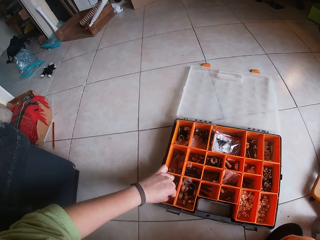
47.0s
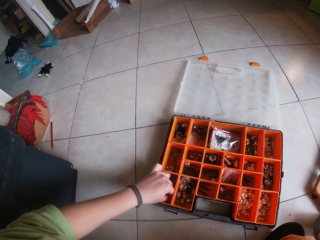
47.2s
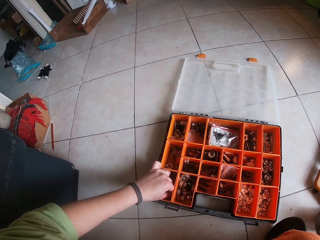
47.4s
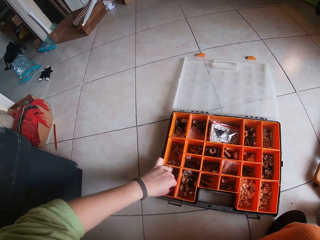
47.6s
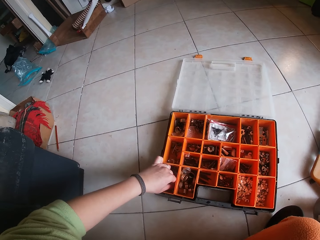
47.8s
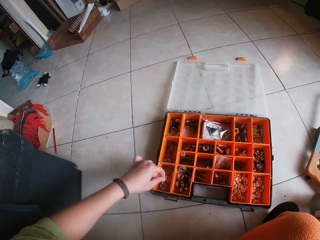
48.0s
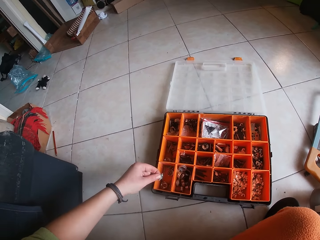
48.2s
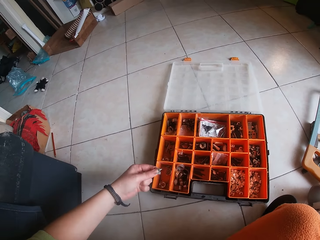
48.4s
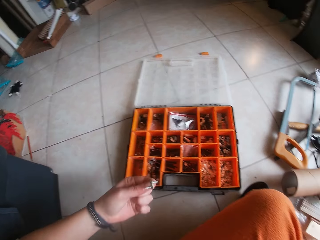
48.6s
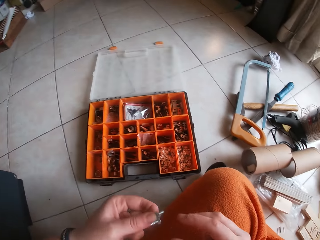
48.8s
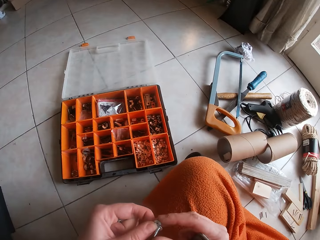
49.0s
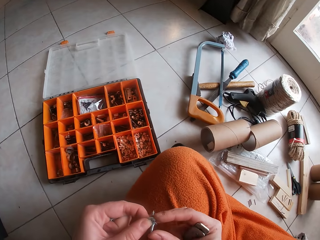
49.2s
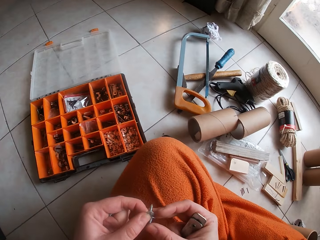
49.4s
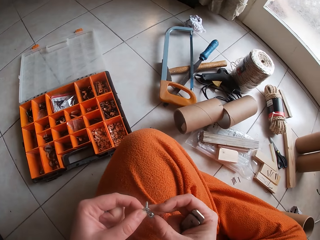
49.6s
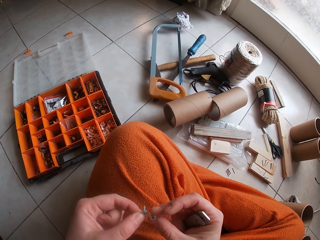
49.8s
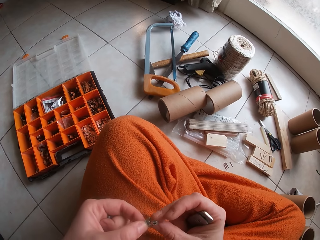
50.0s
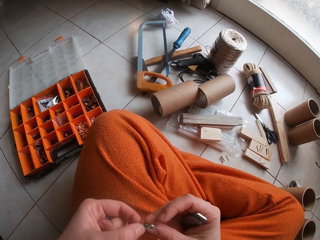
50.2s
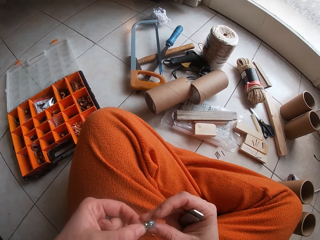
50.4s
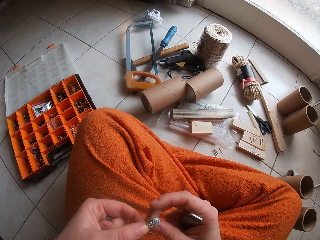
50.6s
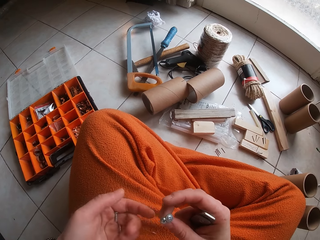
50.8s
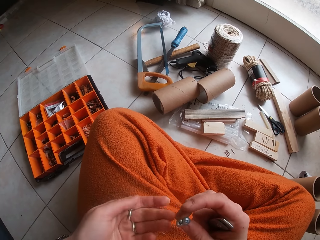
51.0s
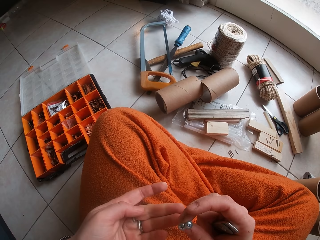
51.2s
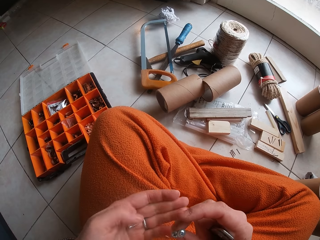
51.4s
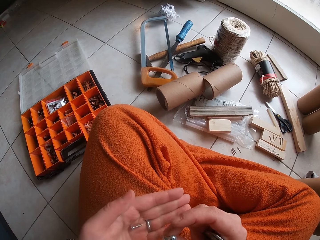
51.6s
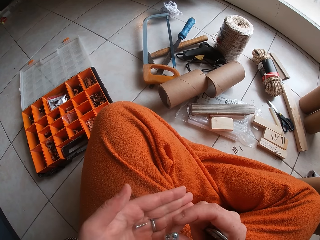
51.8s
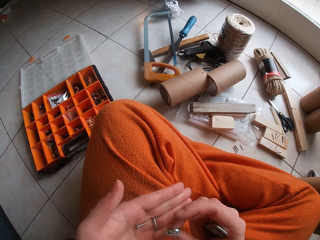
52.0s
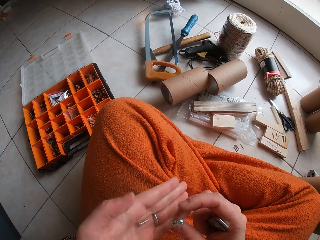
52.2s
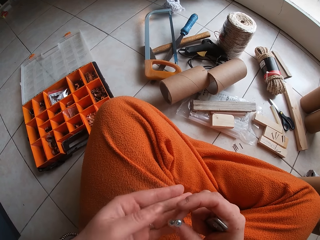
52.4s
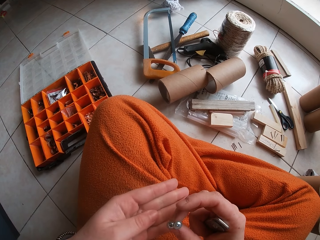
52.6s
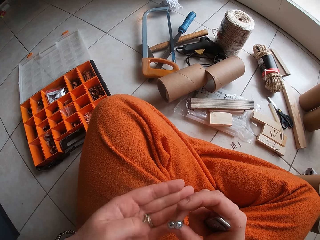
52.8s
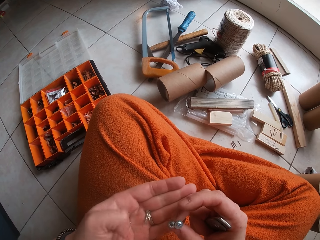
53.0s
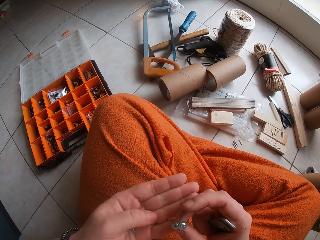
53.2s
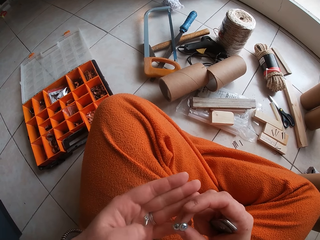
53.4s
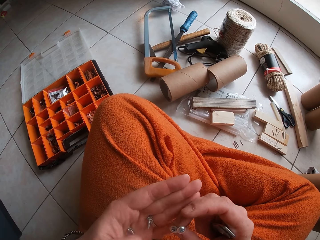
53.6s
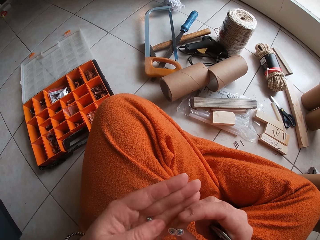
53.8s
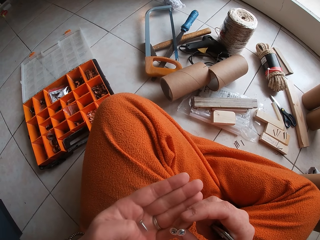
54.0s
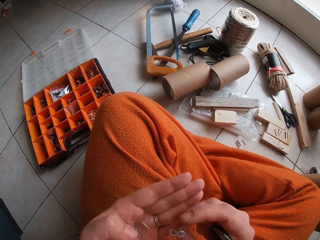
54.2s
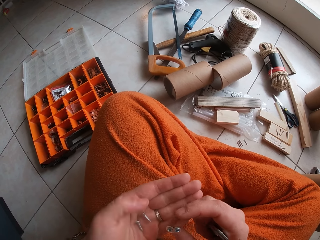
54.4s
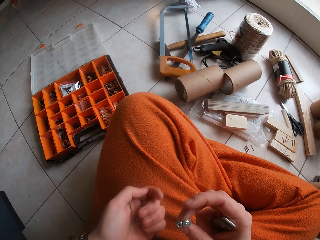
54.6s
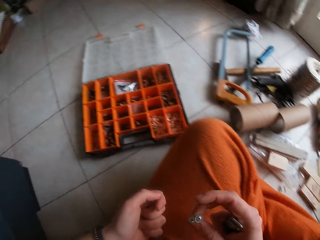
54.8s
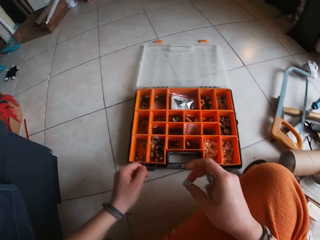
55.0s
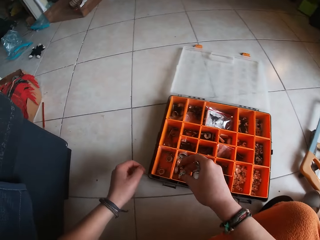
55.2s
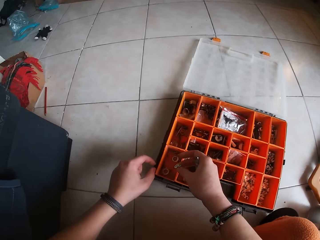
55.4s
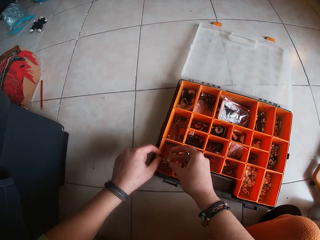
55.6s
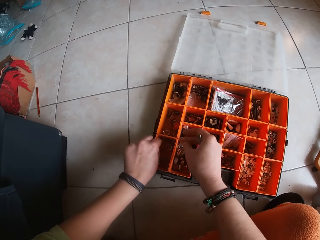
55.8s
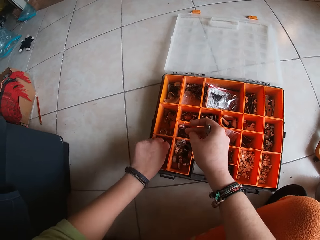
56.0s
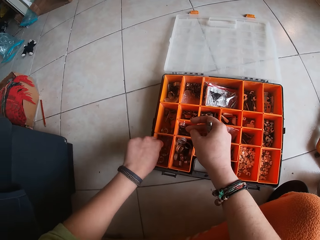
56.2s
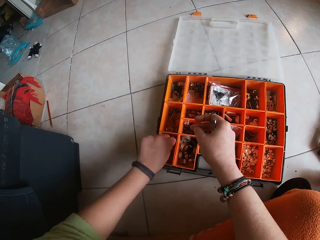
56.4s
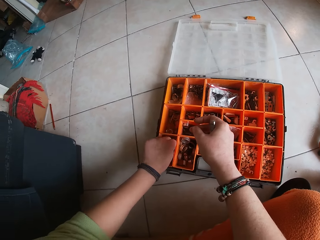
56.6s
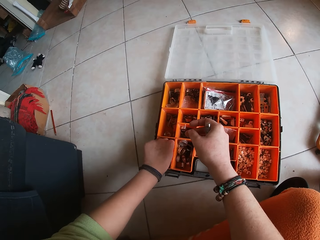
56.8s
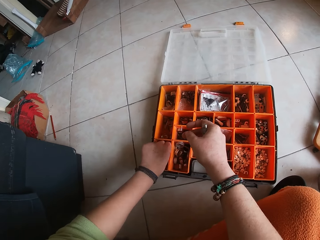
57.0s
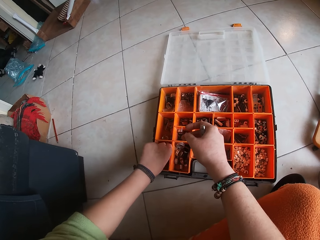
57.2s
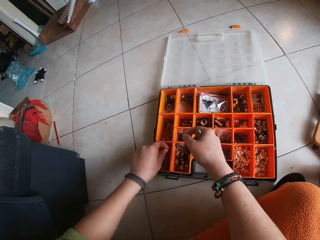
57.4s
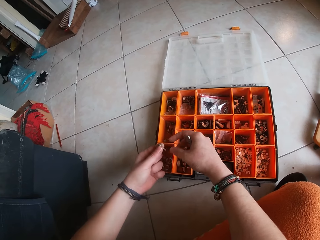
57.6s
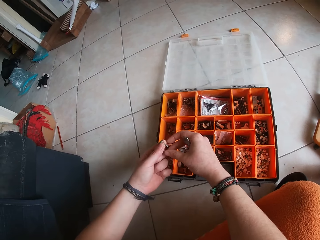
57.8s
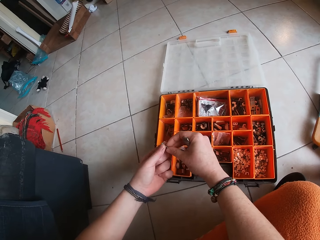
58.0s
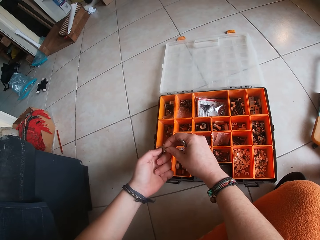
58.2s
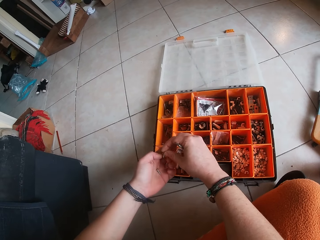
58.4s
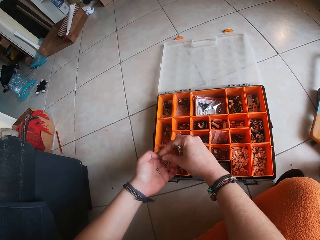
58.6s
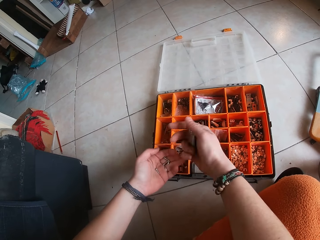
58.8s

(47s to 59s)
The camera wearer picks nails or screws from the storage case with his left hand. He transfers the nails from his left hand to his right hand. He holds the screw and looks at the screws on the hand. He drops the nails into the storage case with his right hand. He picks the nails from the storage case with his left hand. He passes the nail from his left hand to his right hand. He holds the screws. He passes the nail from his right hand to his left hand.

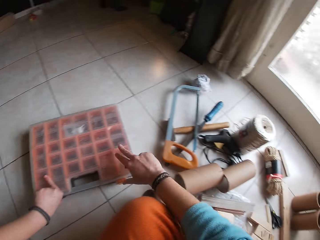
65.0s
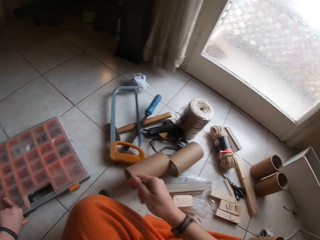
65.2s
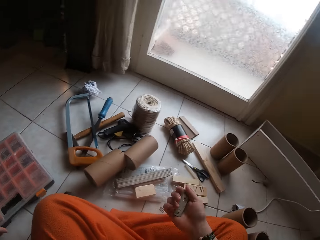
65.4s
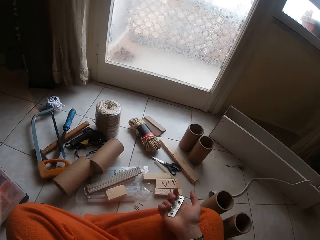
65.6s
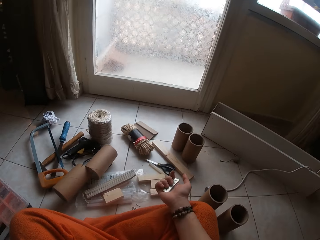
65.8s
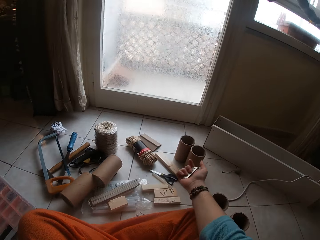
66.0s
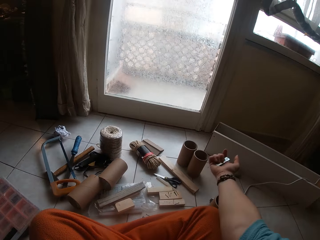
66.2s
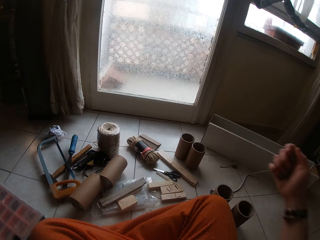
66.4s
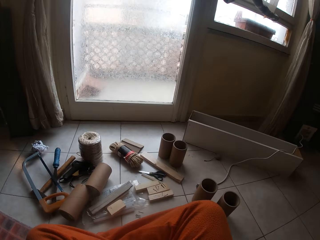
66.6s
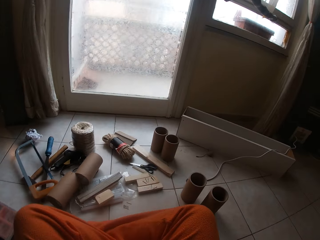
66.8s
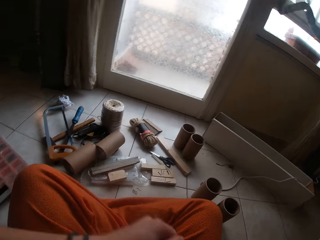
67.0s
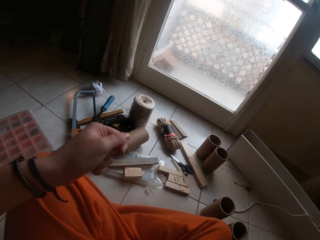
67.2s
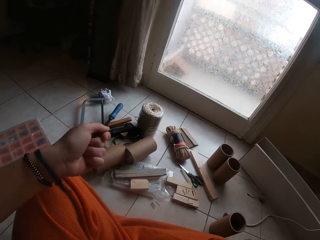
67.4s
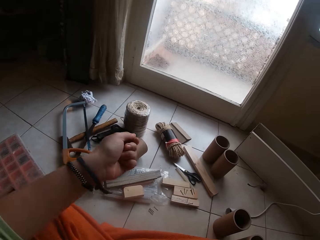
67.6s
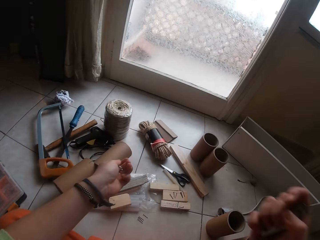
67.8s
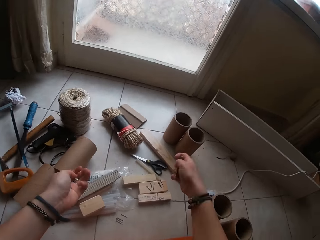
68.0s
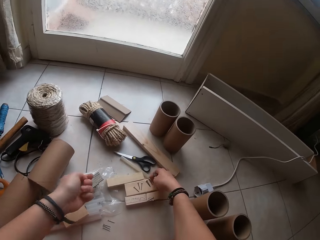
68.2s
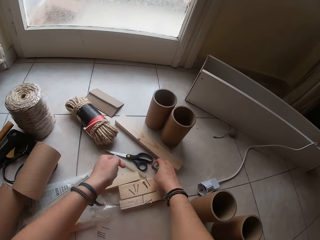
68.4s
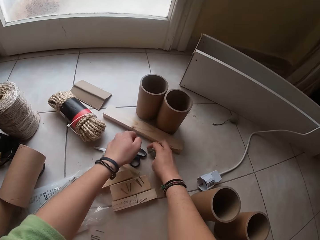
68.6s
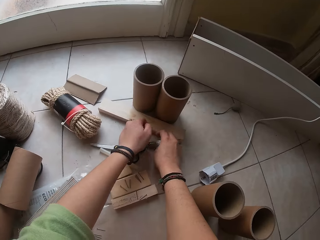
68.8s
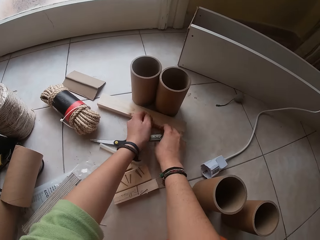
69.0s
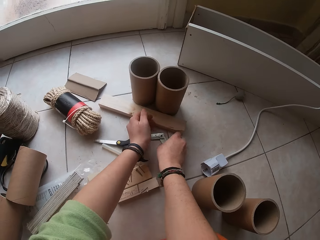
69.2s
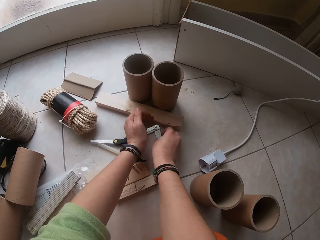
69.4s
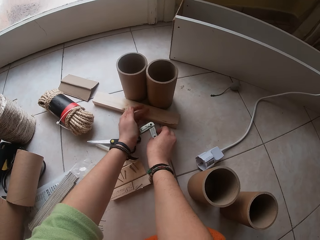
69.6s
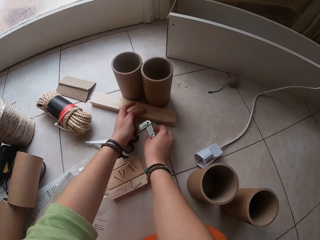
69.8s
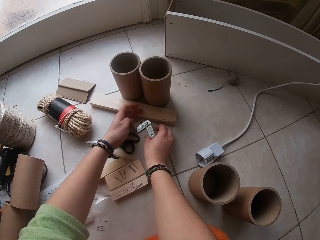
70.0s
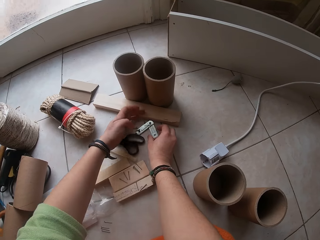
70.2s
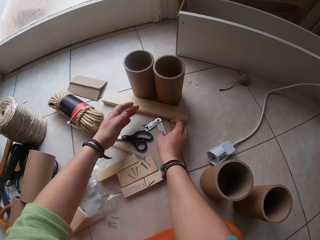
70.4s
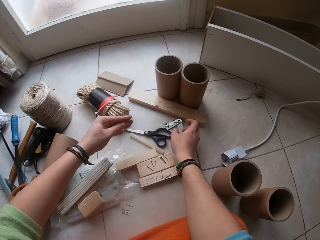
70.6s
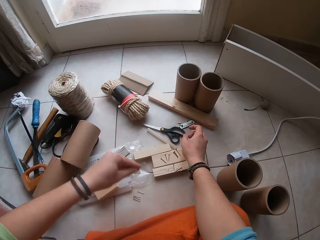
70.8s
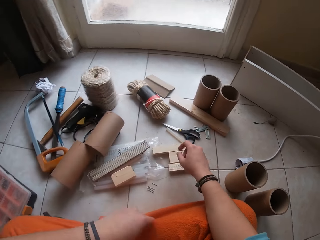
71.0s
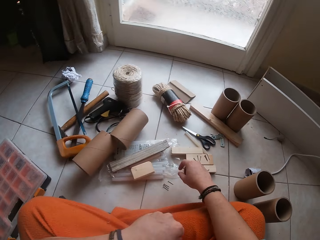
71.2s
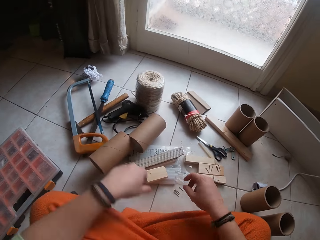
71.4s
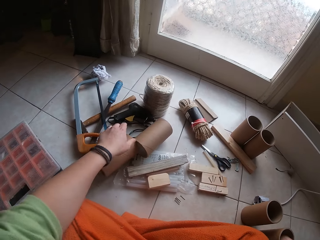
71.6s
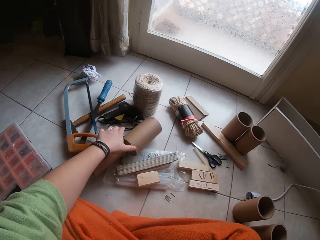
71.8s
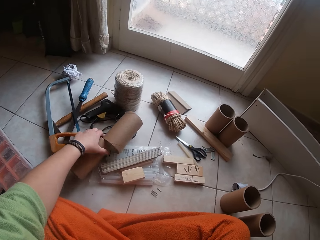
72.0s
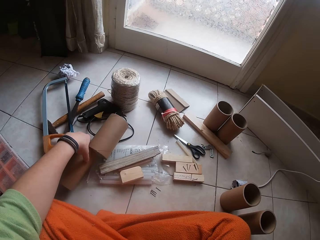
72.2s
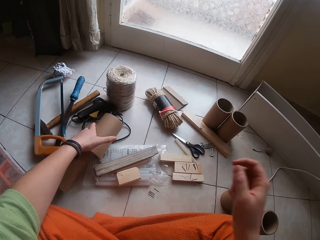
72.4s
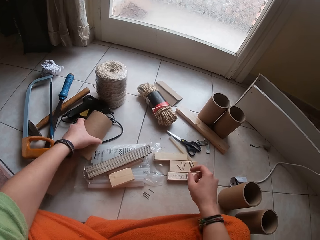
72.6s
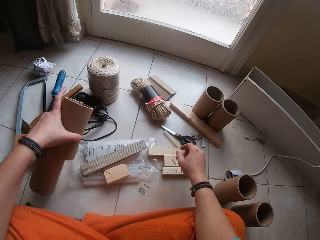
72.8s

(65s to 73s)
The camera wearer holds the metal and straightens the hands. He drops the hinges on the floor with his right hand and drops the nails on the floor with his left hand. He puts the hands on the laps. He picks a cylinder couplet from the floor with his left hand.
